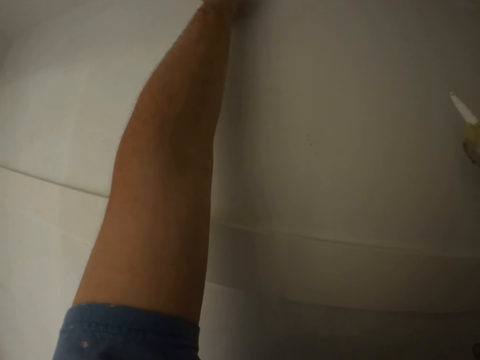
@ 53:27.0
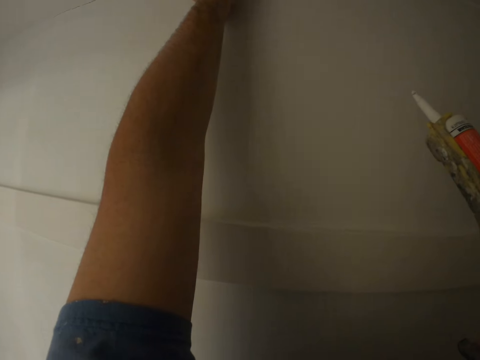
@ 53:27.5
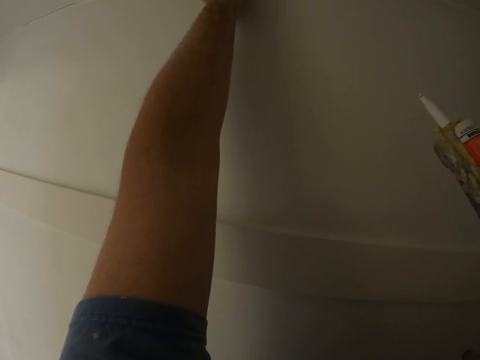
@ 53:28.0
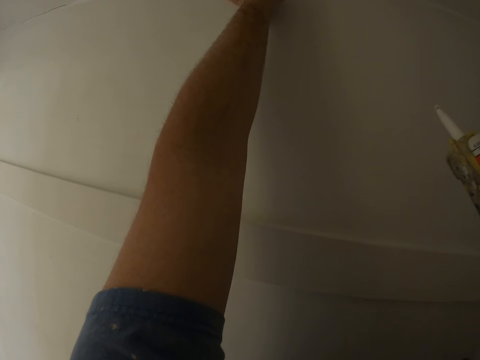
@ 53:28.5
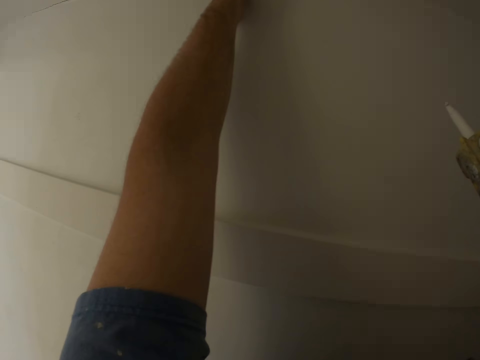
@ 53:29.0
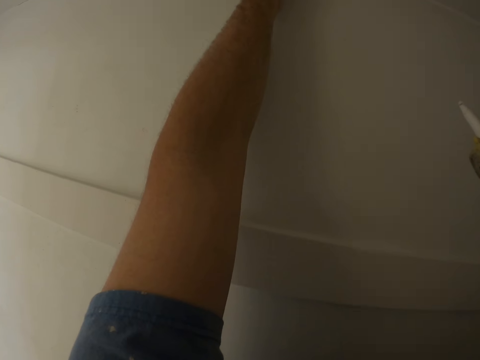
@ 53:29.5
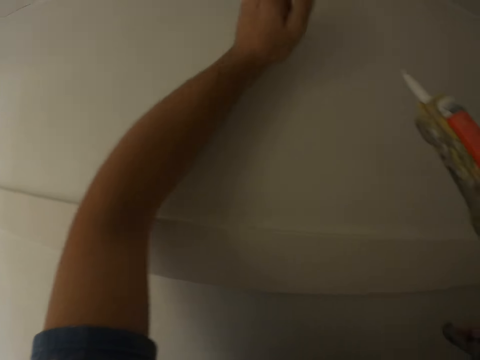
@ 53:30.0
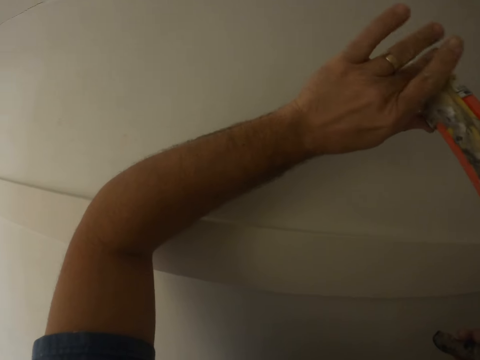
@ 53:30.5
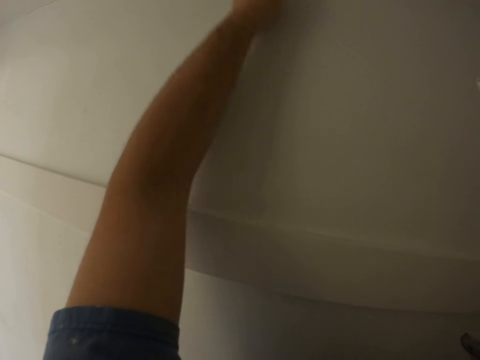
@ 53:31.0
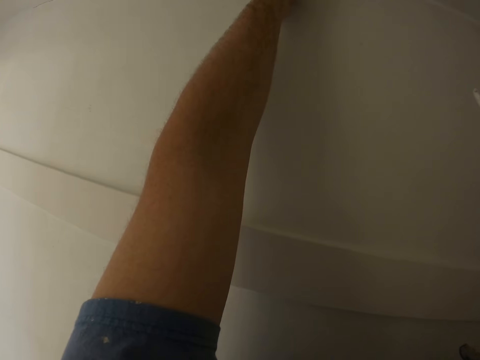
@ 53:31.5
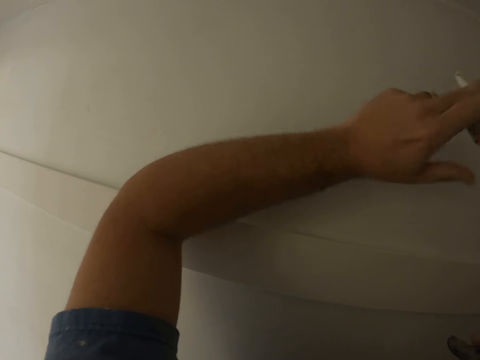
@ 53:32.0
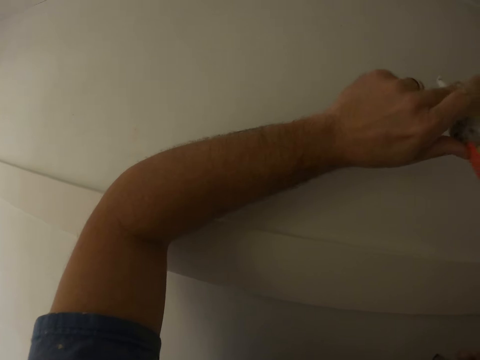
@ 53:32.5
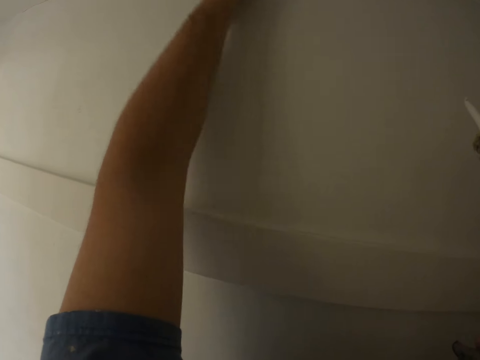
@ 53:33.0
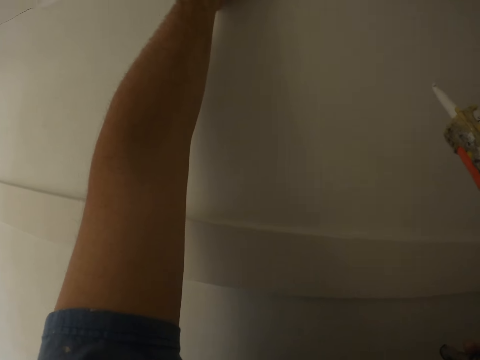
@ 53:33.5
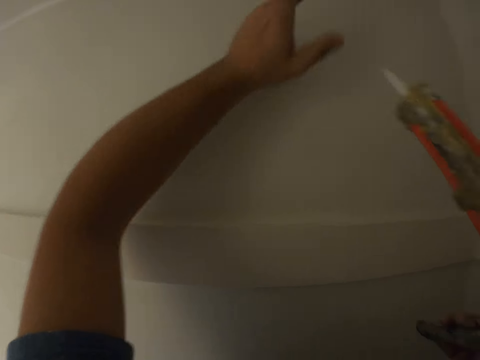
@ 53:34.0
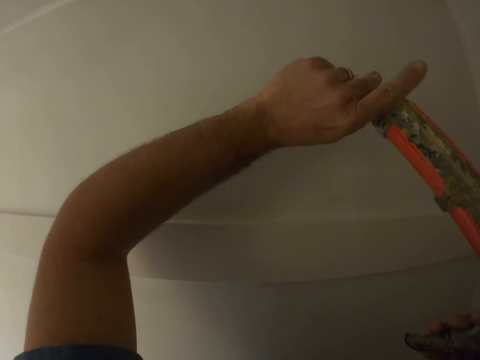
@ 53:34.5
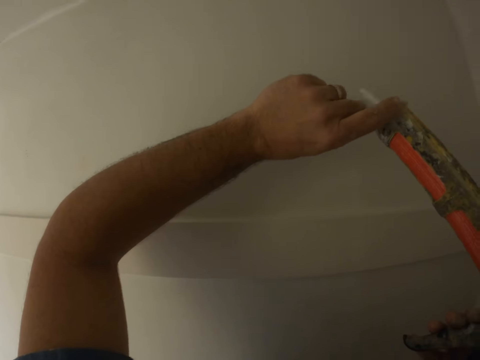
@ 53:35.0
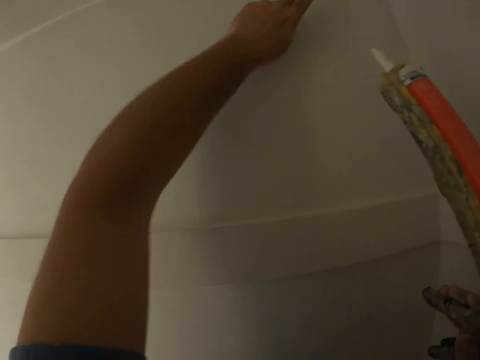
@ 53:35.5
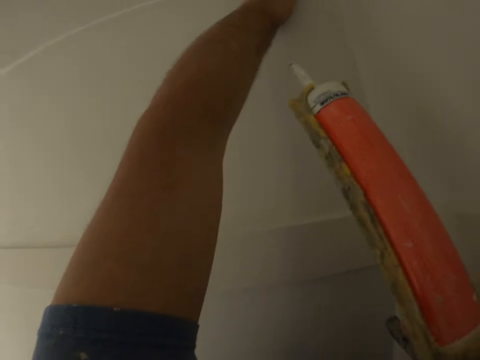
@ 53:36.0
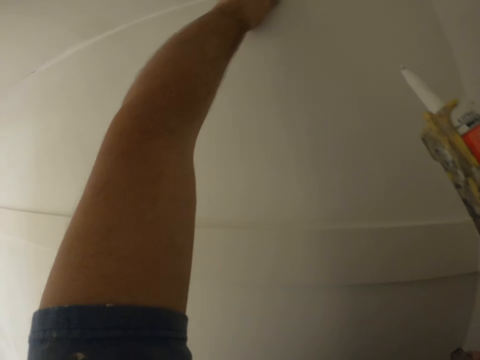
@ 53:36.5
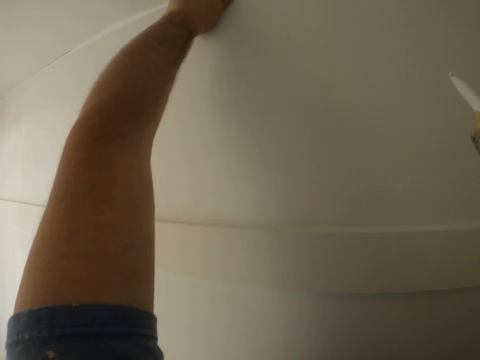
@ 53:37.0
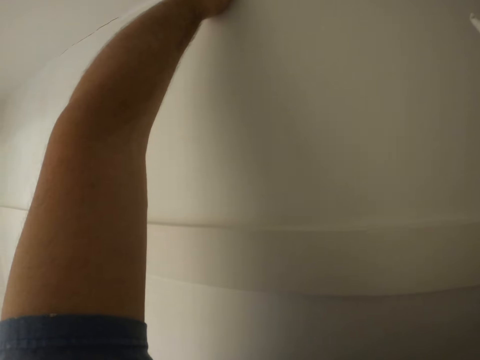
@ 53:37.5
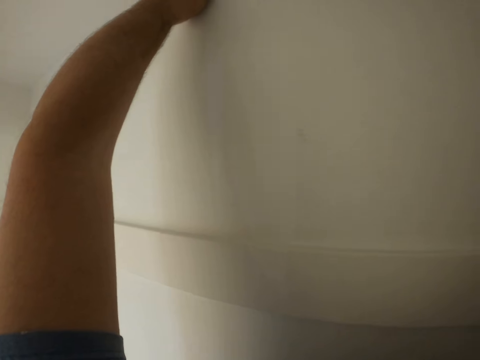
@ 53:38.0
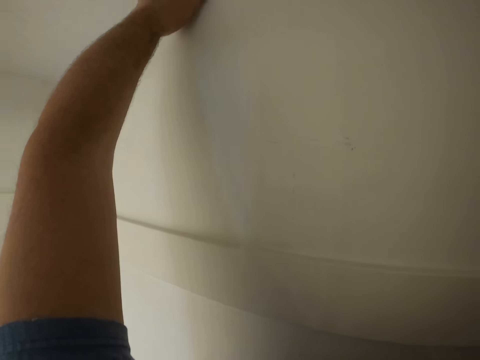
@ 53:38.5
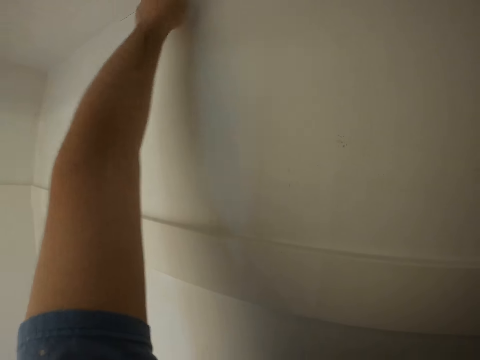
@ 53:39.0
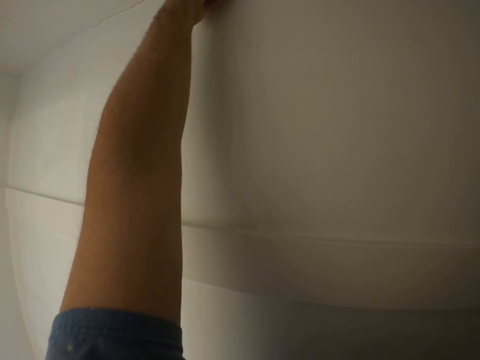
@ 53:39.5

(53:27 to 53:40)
The camera wearer rubs the glue on his left hand on the tip of the glue gun. He collects something from the tube and applies something to the wall. He spreads the glue on the crack with his left hand. He accumulates something with his finger. He rubs the glue on his left hand on the tip of the glue gun. He spreads the glue on the crack with his left hand, with his finger. He removes something from the tube. He rubs the glue on his left hand on the tip of the glue gun. He applies something to the wall. He spreads the glue on the crack with his left hand.

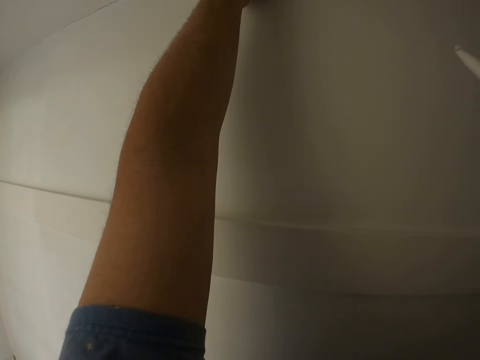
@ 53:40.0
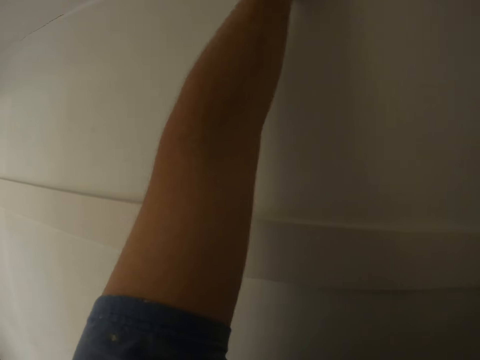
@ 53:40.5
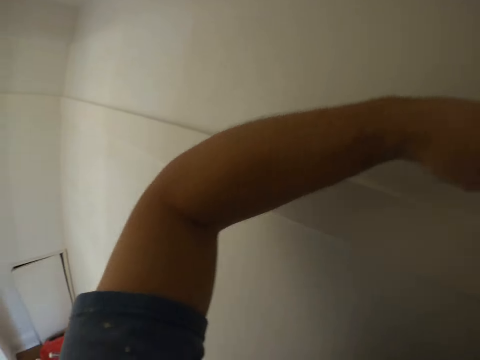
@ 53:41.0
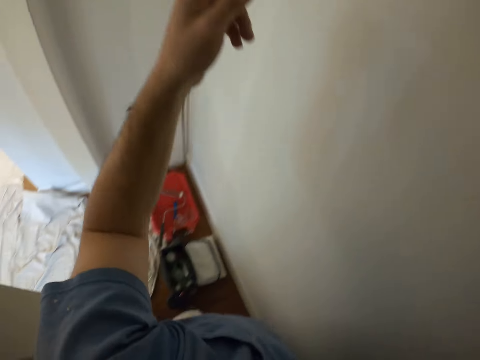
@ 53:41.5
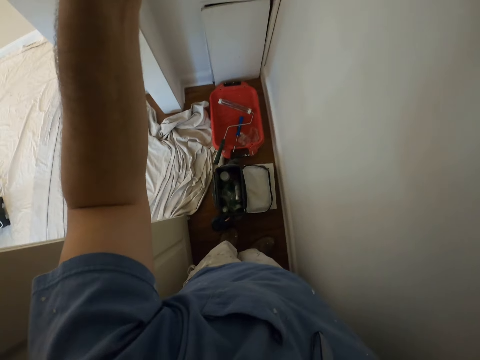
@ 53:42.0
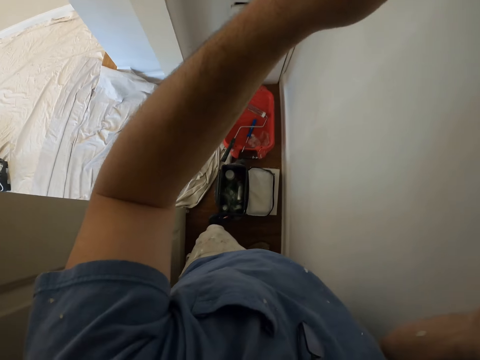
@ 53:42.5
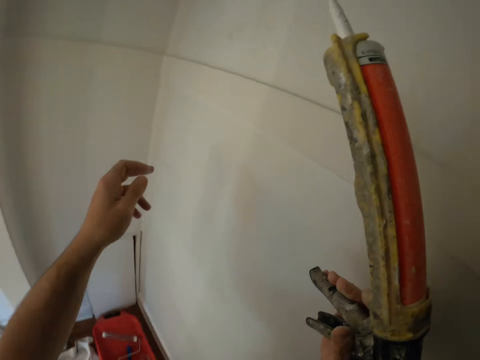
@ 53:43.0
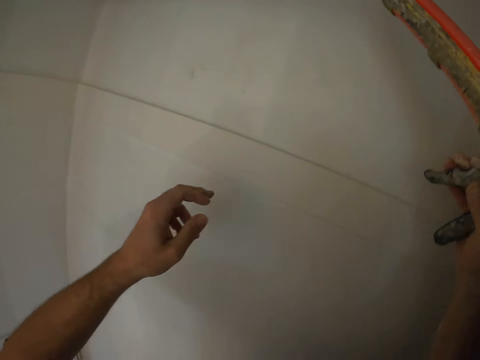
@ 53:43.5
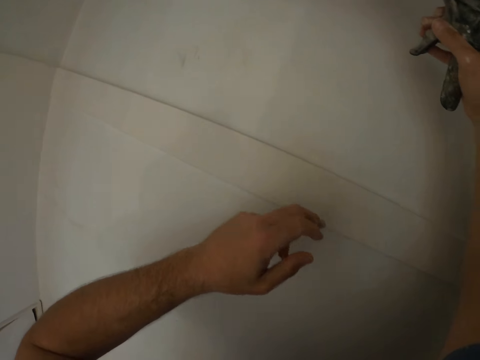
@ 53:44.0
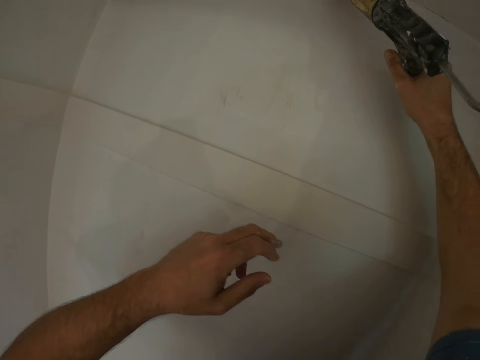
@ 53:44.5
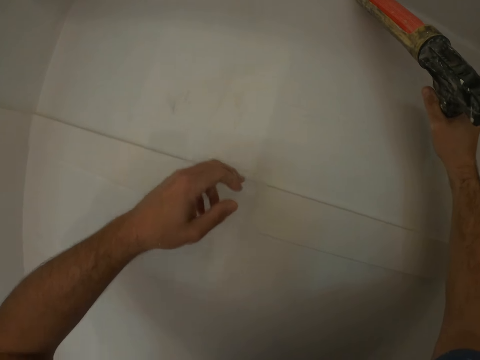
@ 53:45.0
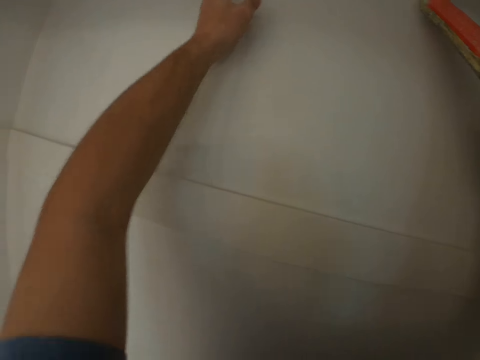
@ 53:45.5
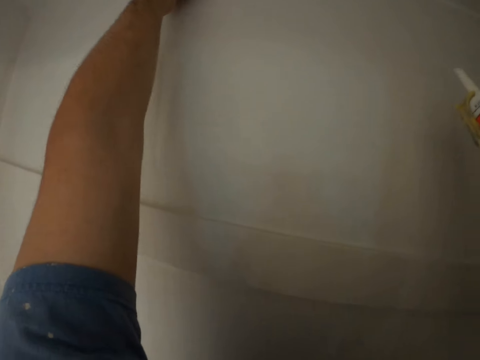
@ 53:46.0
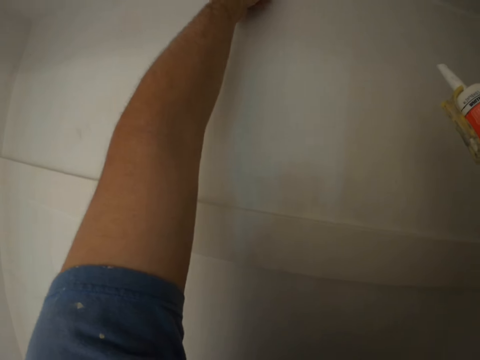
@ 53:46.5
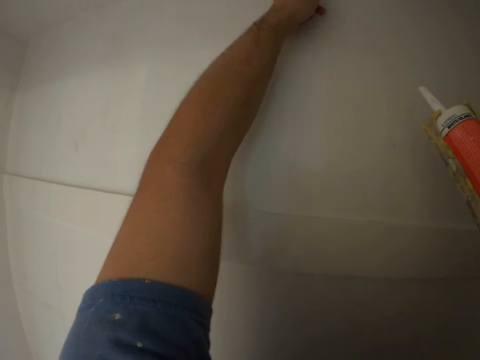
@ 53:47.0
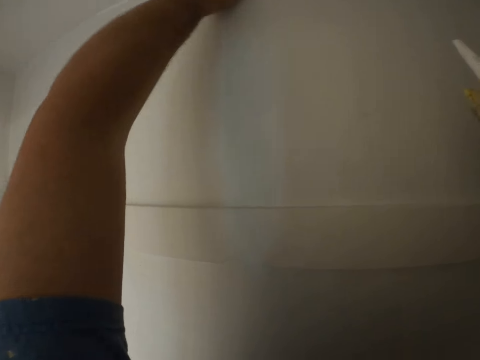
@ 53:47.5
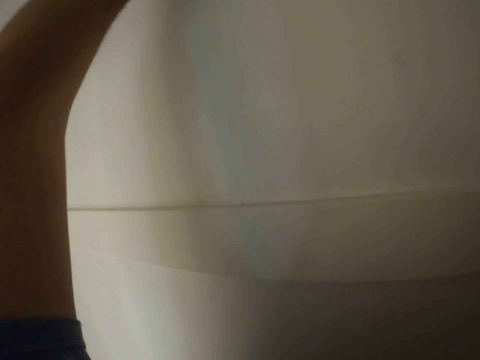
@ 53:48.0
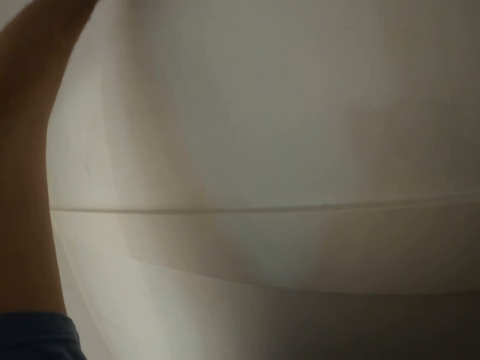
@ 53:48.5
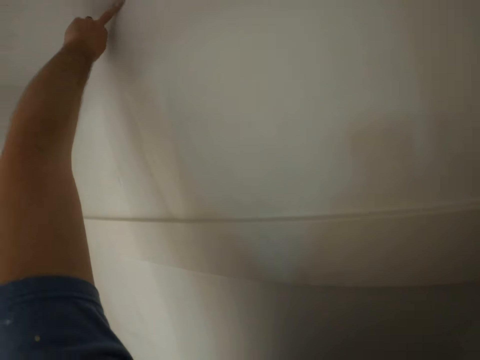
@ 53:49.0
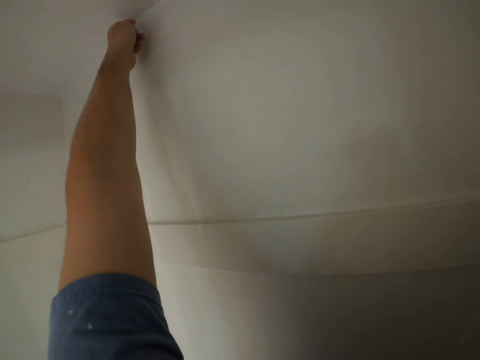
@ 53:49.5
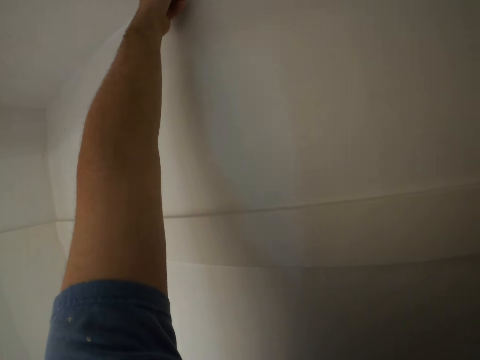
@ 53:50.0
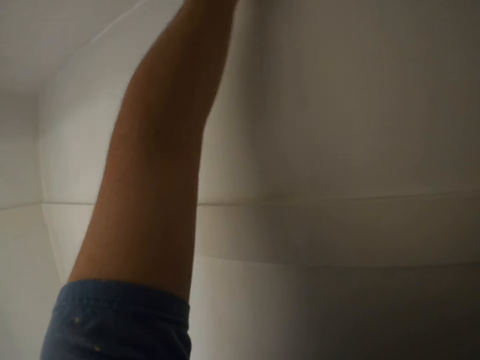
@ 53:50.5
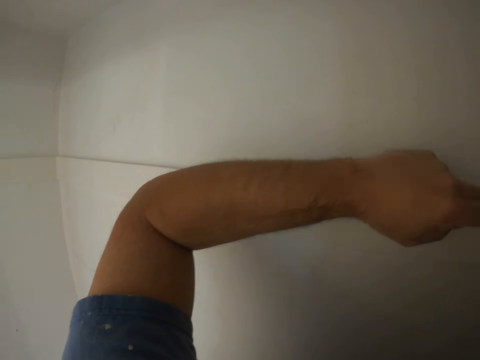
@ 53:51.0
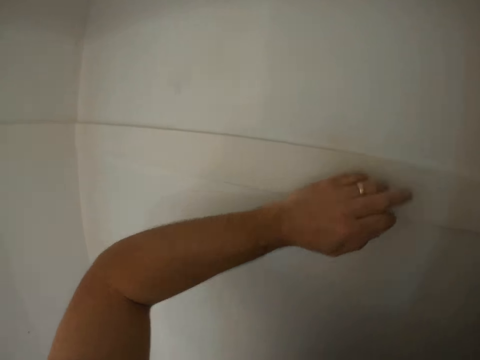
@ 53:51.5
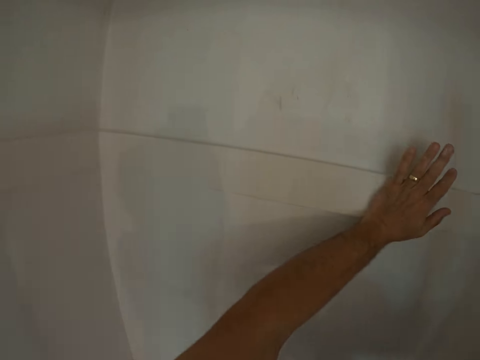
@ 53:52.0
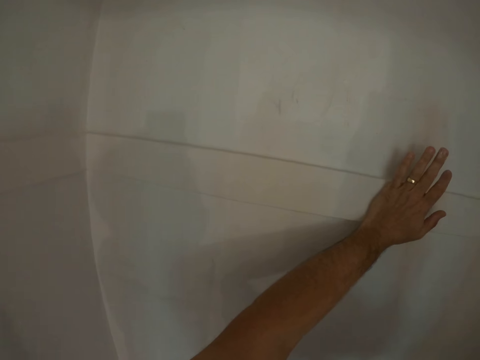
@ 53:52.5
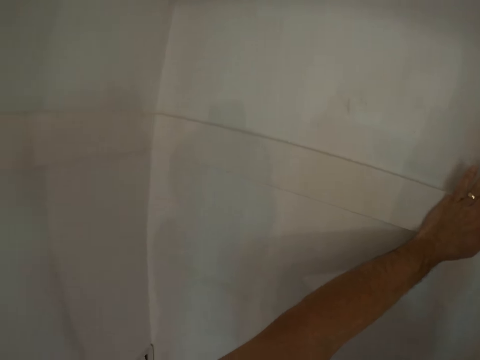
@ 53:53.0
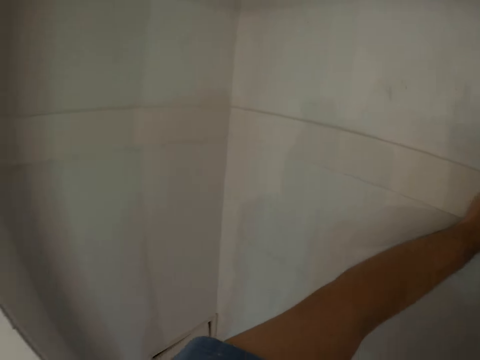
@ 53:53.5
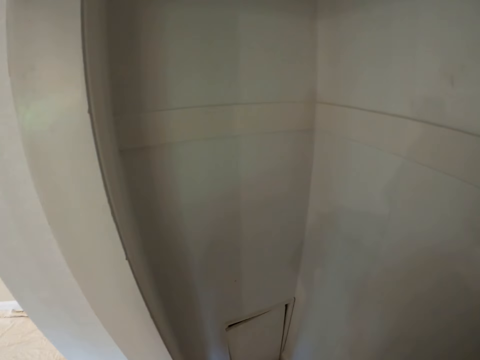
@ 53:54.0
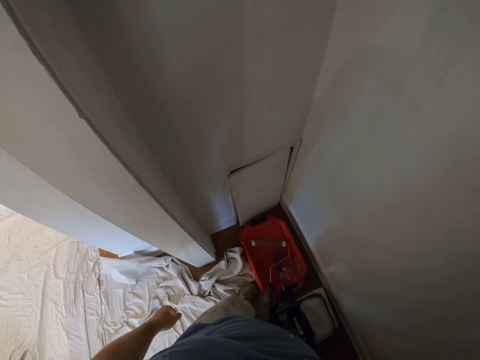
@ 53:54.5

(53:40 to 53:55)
The camera wearer spreads something on the wall. He glues a crack on the wall with the glue gun and spreads the glue on the crack with his left hand. He stares around the room and places his left hand on the wall.
